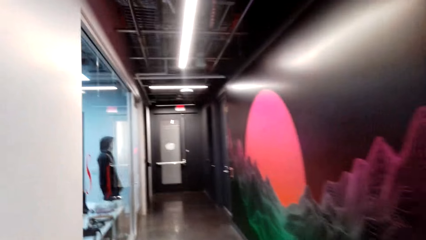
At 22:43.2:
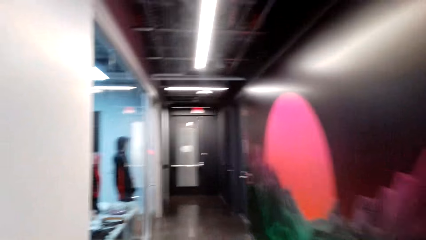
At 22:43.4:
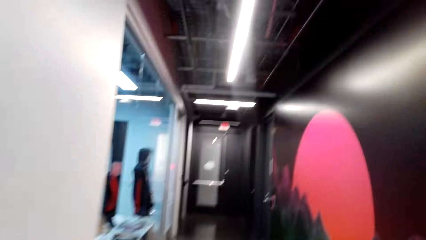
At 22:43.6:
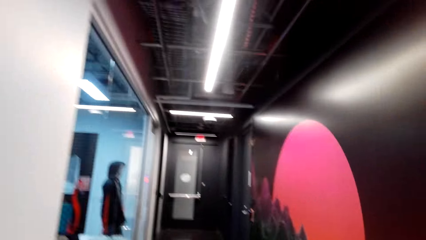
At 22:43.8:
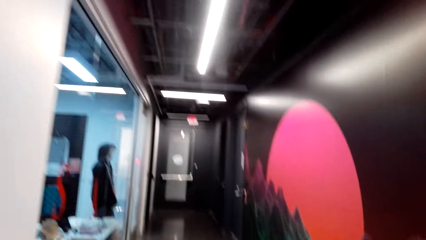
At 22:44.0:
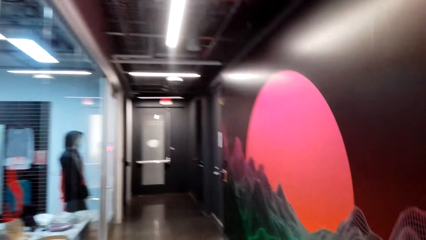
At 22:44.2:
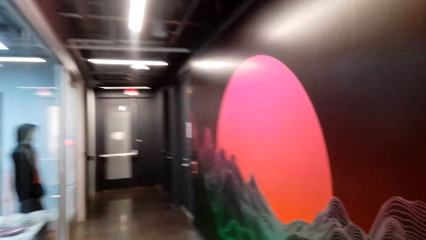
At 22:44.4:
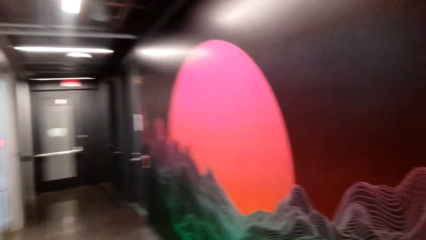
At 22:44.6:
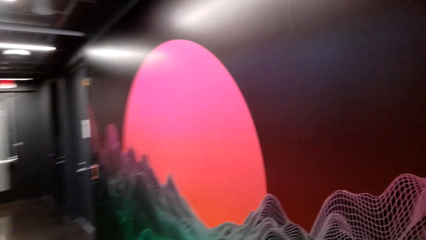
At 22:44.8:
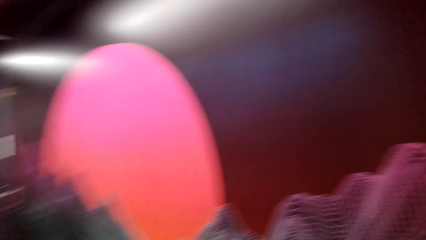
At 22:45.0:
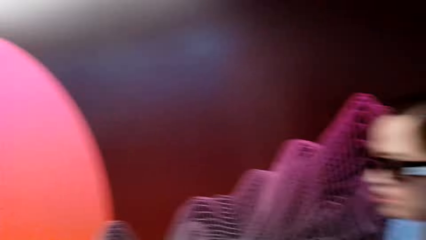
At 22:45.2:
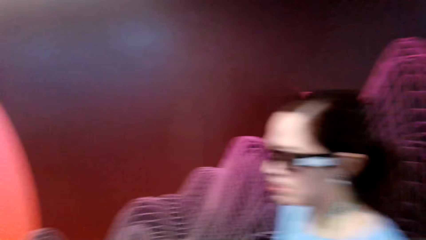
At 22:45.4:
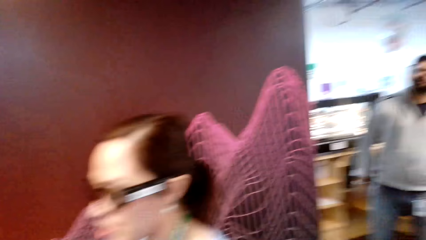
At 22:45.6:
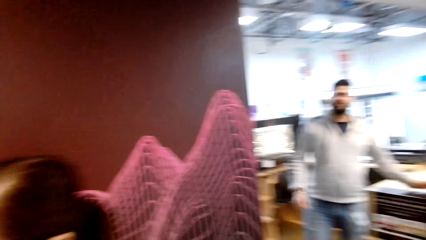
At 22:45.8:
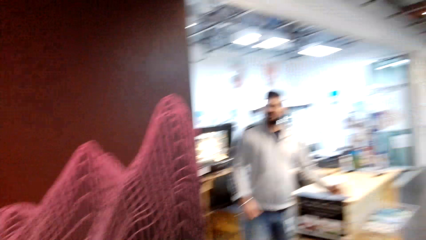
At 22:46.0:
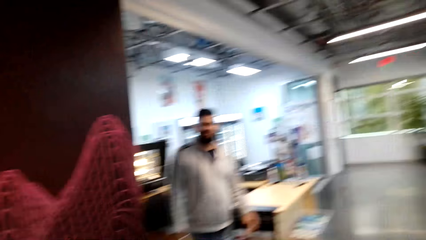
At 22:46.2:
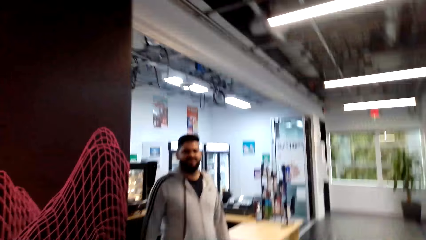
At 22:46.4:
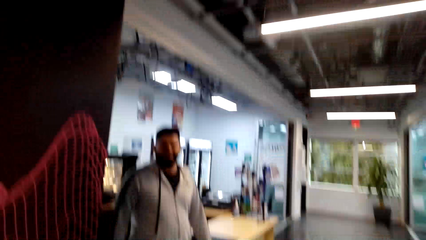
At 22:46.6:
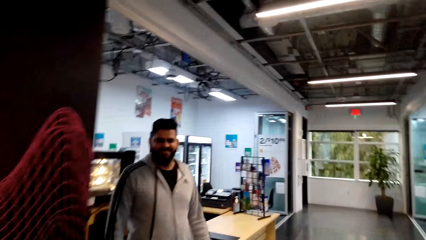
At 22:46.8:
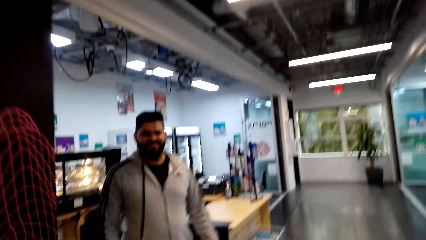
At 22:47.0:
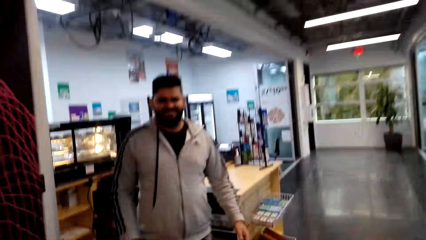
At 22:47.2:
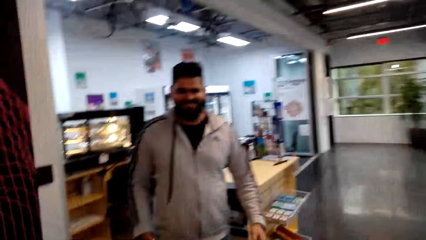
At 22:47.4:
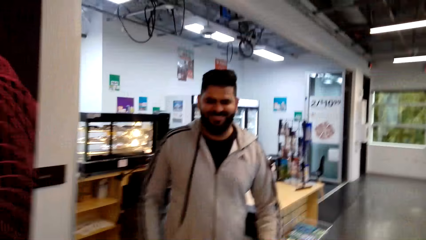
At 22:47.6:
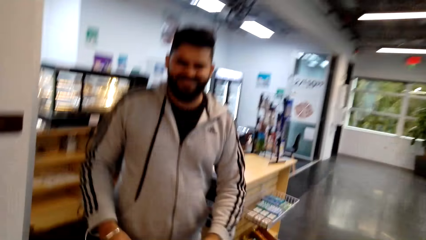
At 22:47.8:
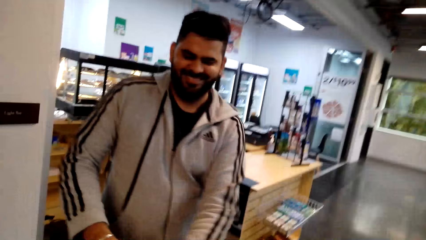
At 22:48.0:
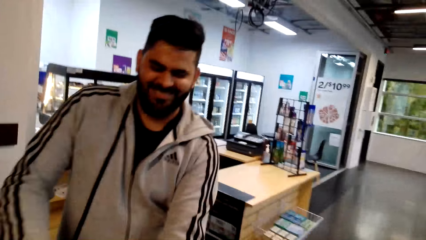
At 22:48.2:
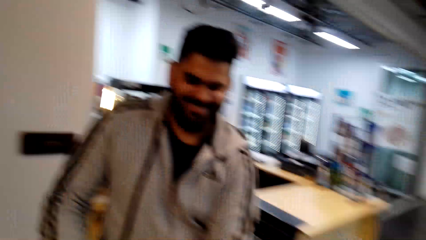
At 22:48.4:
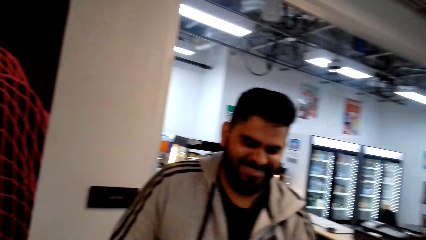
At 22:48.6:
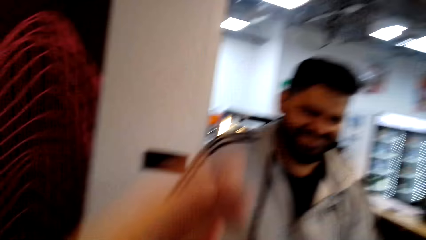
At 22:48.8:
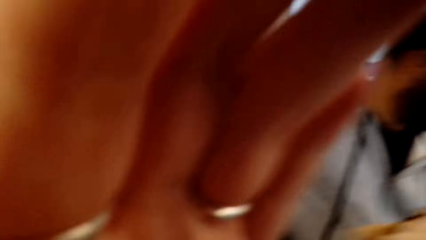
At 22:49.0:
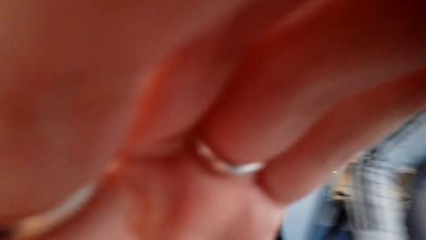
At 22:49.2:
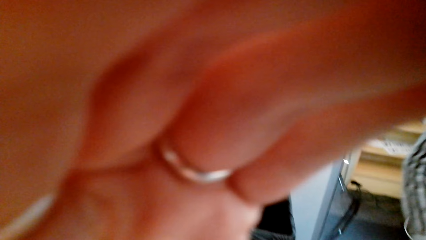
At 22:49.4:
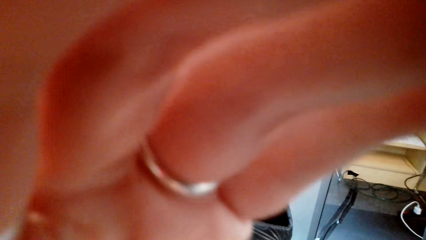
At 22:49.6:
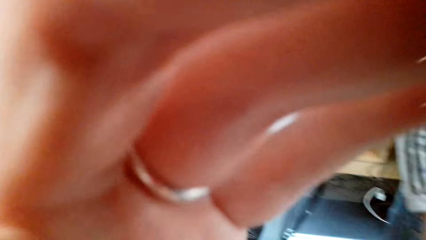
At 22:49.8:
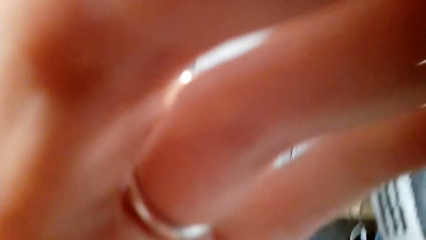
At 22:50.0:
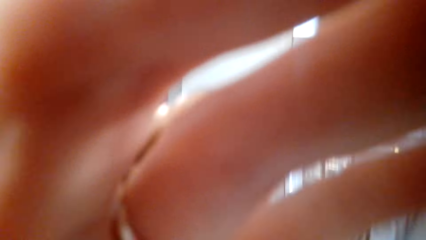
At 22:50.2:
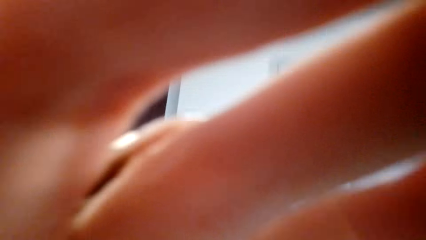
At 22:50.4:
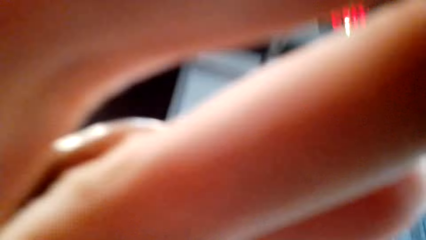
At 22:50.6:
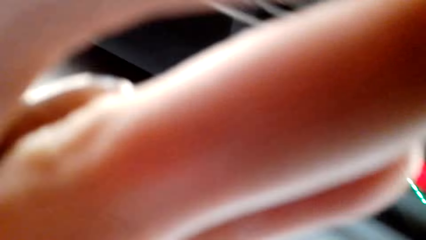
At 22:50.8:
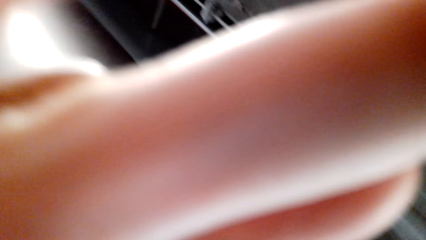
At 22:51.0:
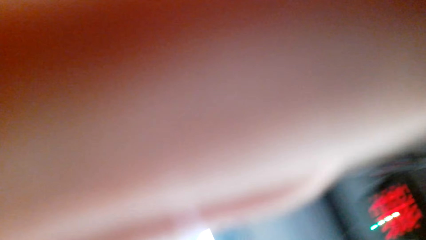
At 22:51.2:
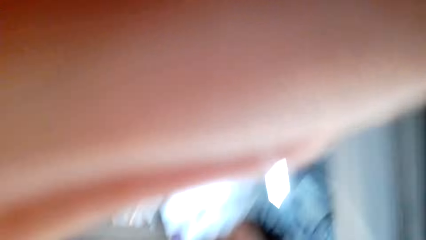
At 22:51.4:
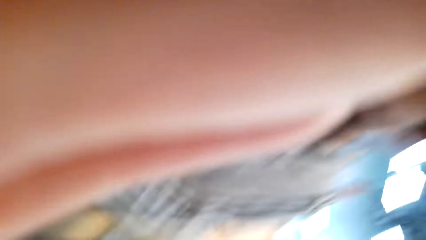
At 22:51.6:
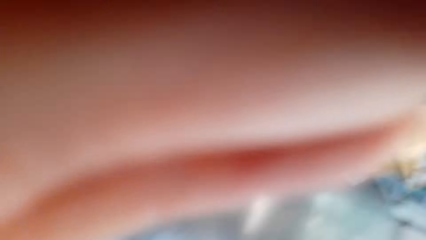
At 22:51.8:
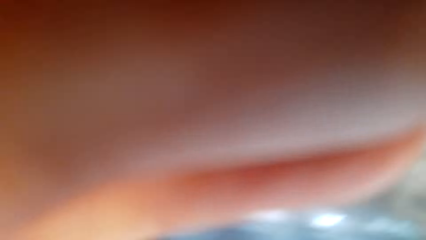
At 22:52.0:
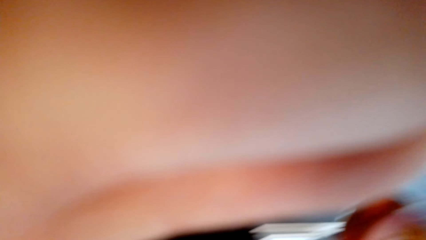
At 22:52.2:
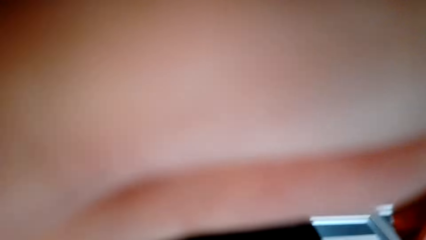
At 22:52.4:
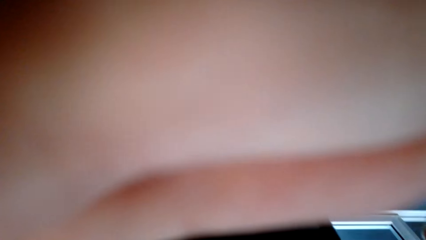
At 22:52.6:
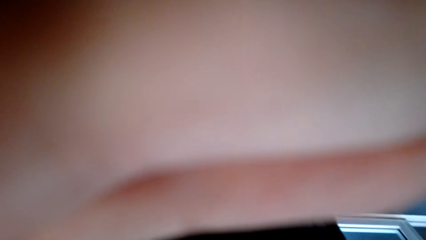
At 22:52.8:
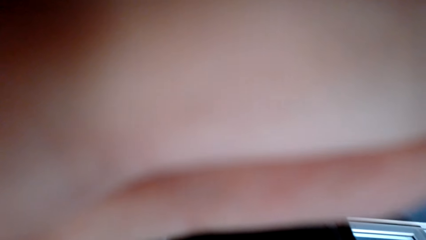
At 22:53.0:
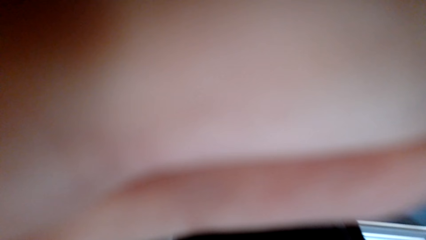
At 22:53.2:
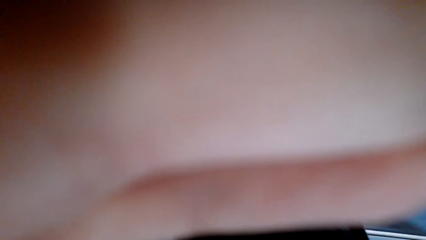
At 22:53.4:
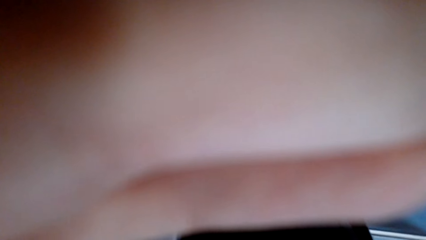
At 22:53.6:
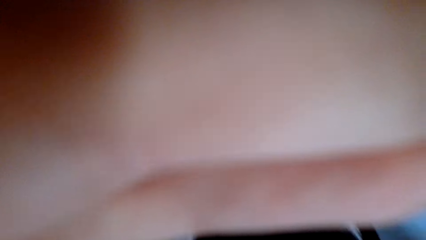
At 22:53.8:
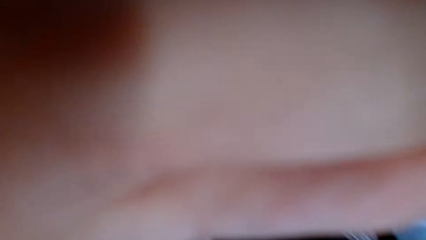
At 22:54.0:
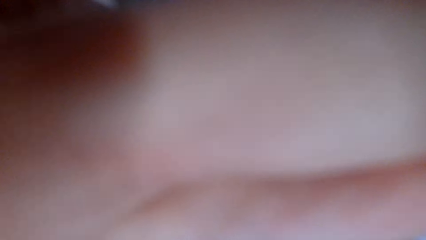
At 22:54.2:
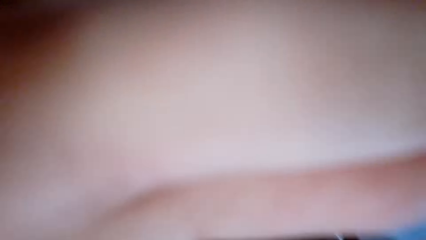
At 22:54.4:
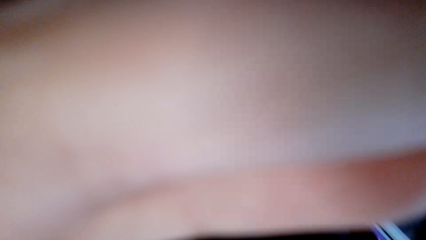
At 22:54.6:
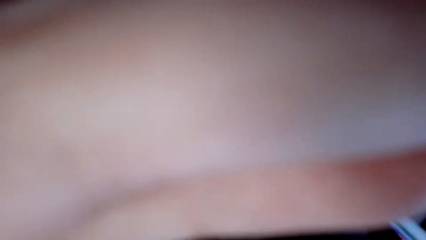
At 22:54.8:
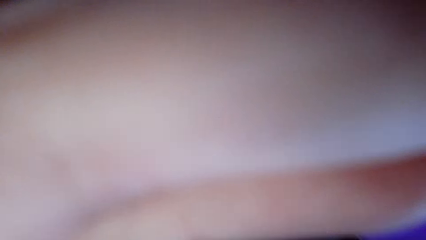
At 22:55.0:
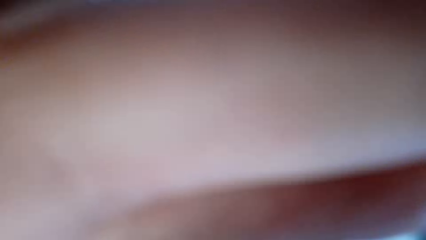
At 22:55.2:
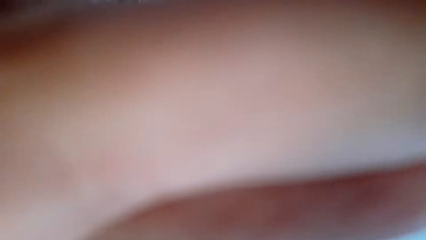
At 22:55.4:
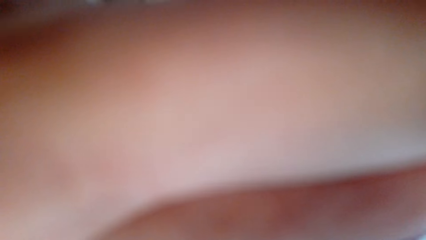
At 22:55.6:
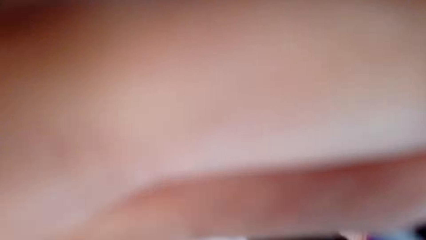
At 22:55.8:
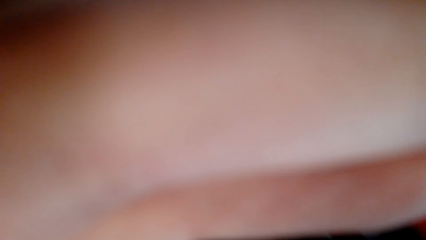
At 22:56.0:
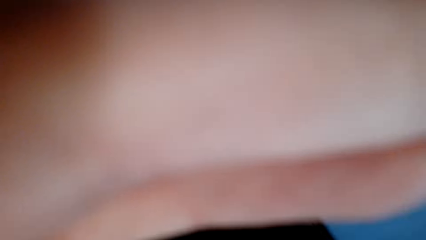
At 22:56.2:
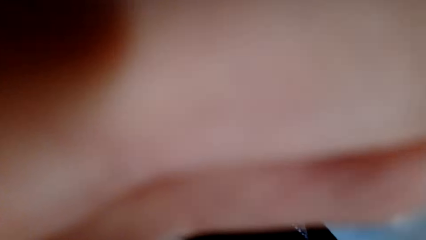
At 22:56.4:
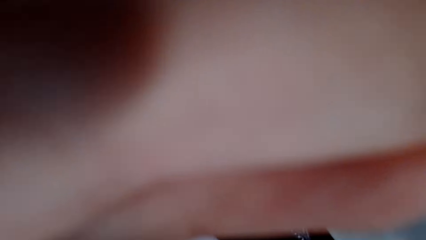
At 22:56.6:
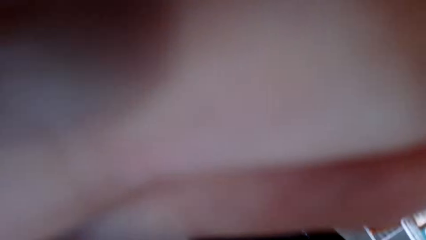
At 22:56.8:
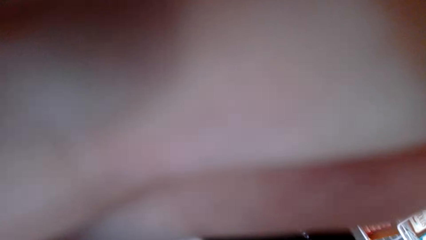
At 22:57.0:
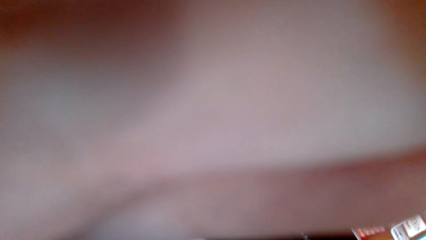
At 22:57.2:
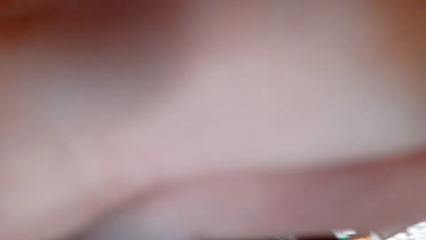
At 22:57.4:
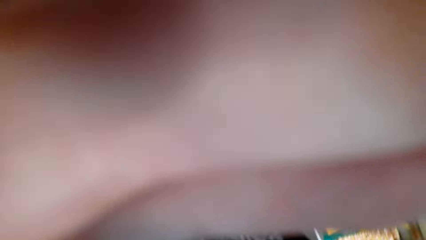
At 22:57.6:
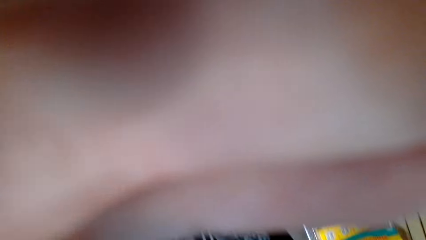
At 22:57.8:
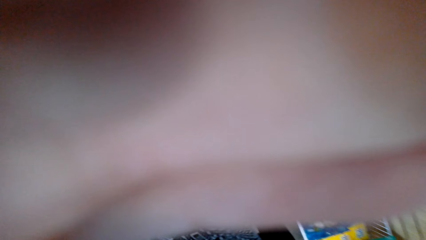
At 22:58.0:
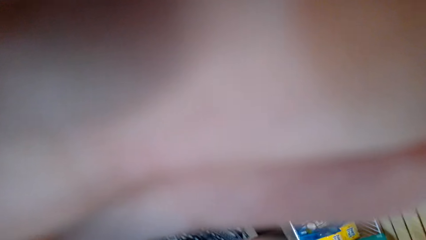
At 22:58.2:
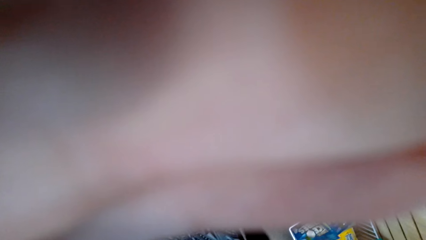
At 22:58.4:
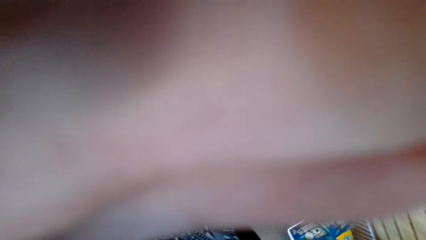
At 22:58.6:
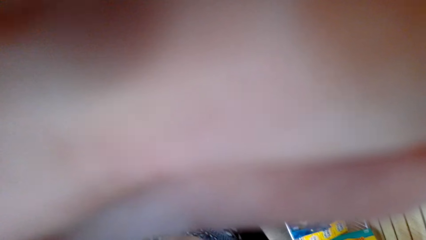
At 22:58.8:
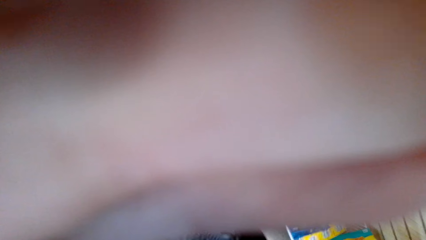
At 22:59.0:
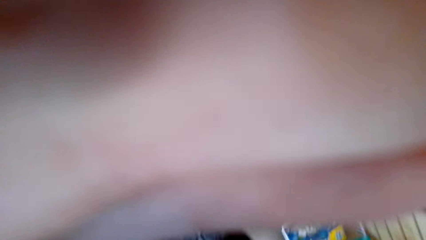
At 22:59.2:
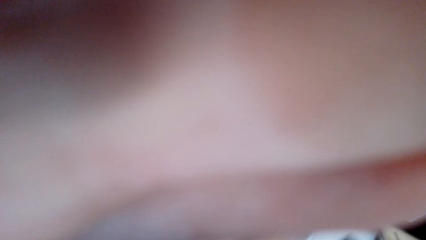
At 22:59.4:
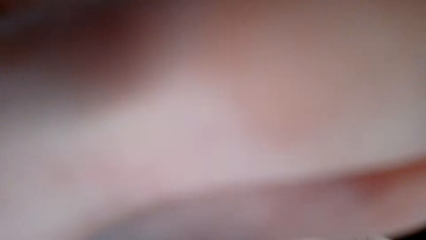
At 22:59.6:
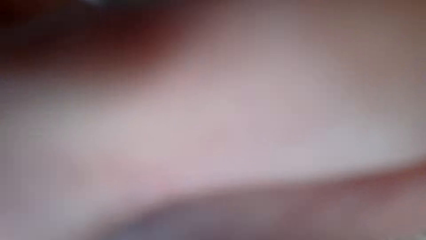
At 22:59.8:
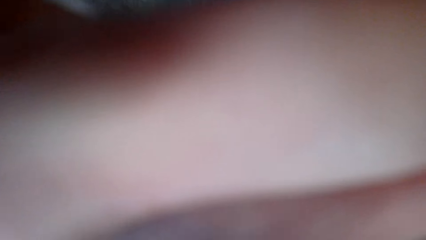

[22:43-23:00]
The camera wearer looks around. A man talks to the camera wearer. The camera wearer laughs. They talk to the man and move their hand.
